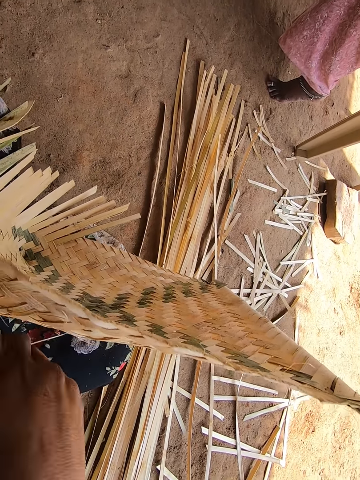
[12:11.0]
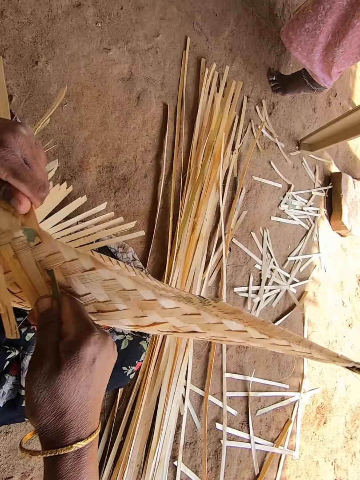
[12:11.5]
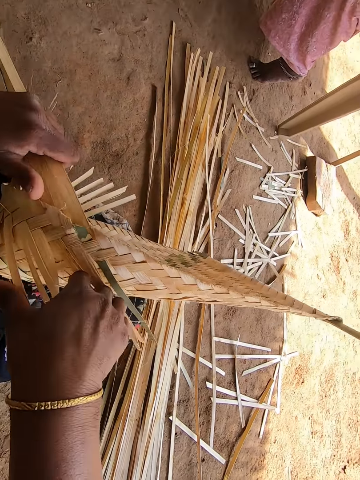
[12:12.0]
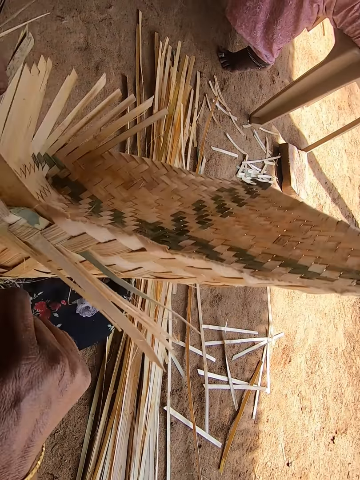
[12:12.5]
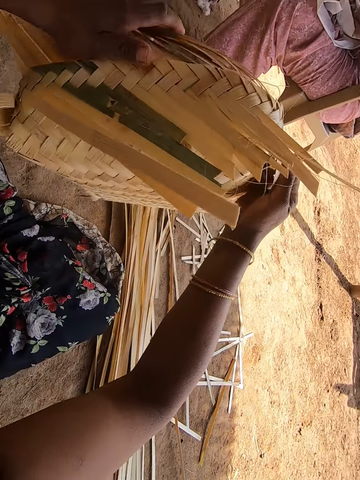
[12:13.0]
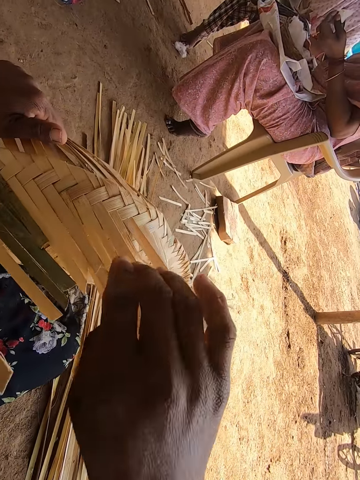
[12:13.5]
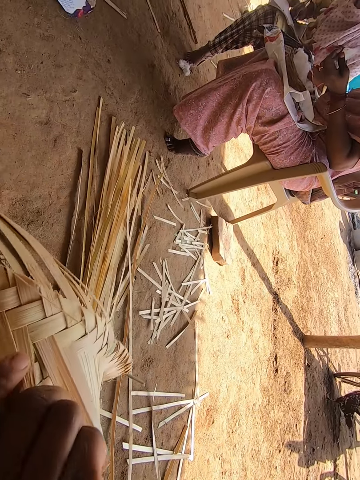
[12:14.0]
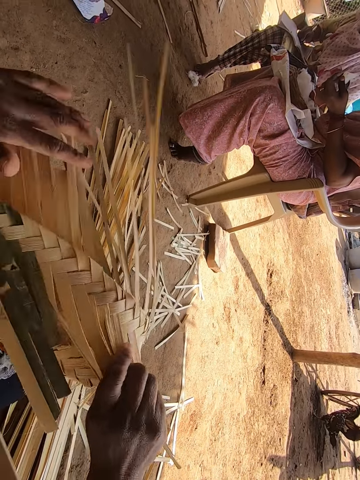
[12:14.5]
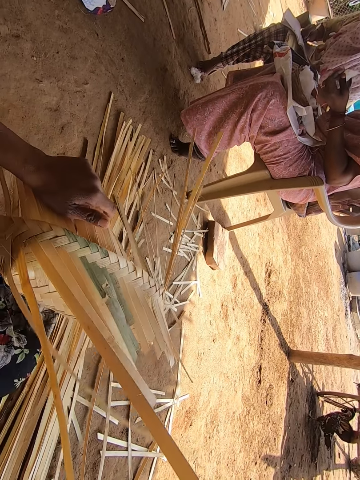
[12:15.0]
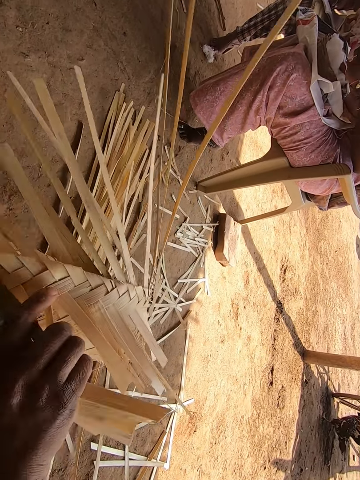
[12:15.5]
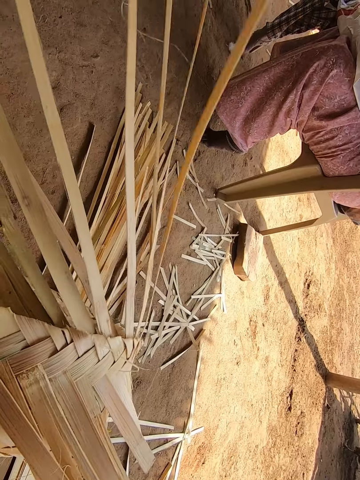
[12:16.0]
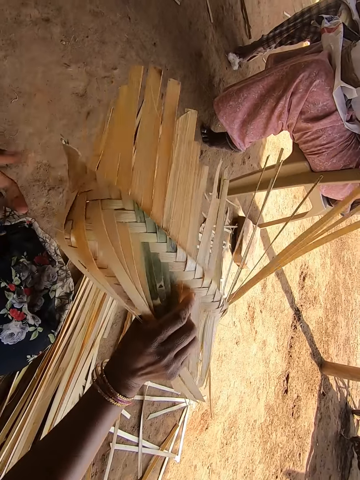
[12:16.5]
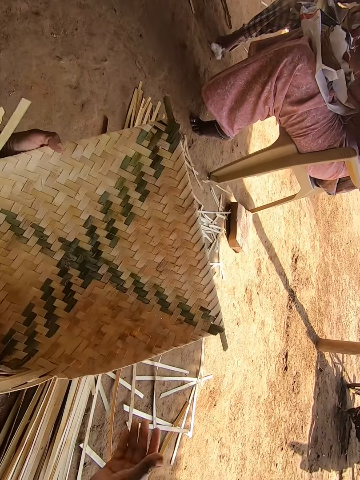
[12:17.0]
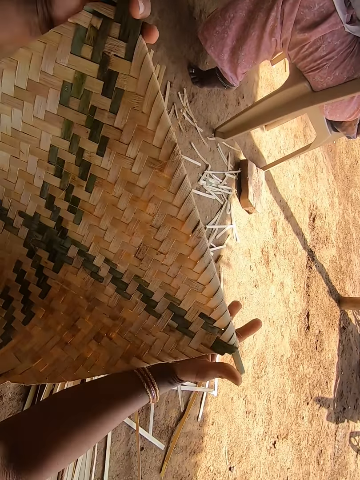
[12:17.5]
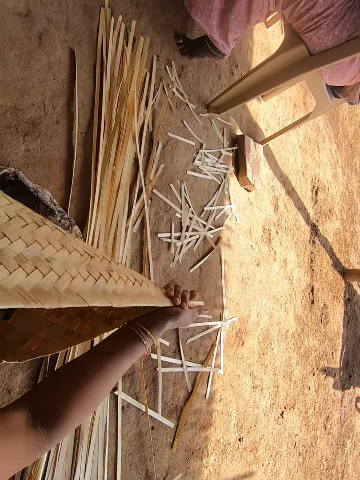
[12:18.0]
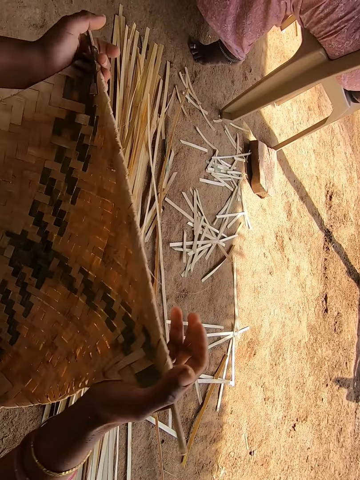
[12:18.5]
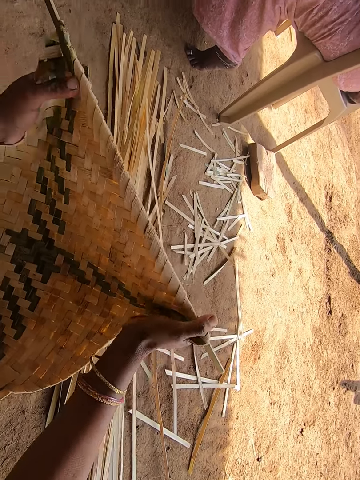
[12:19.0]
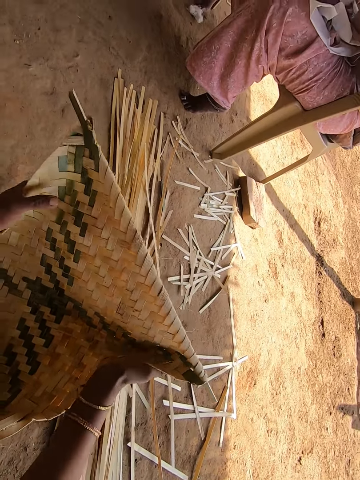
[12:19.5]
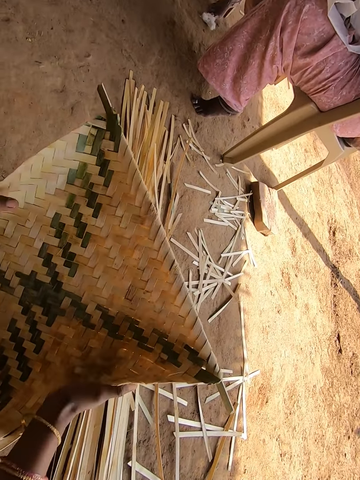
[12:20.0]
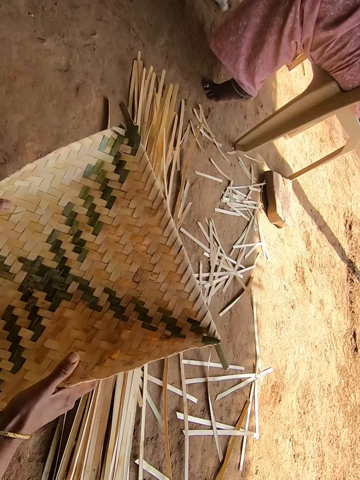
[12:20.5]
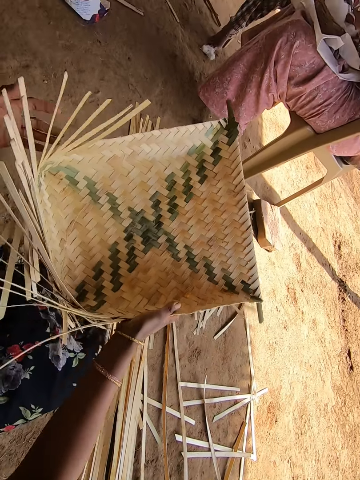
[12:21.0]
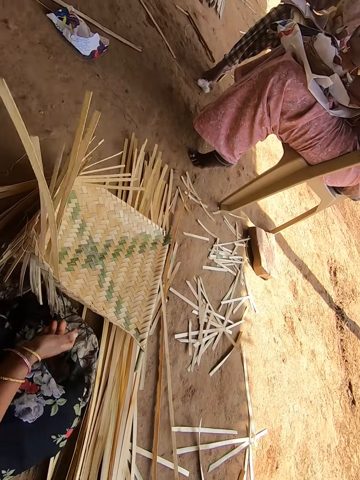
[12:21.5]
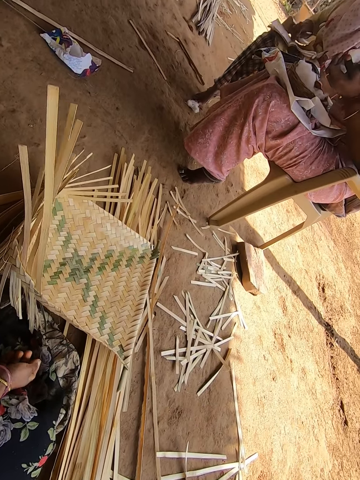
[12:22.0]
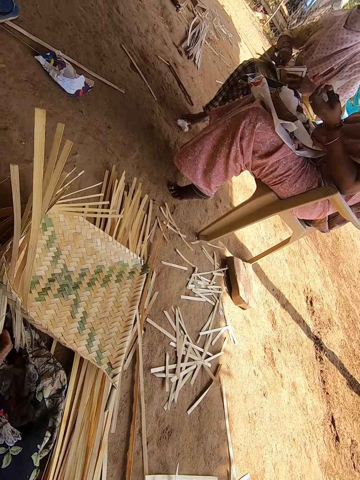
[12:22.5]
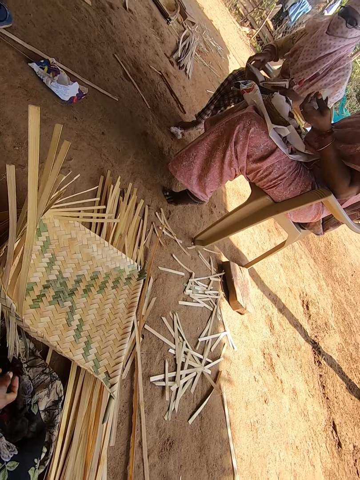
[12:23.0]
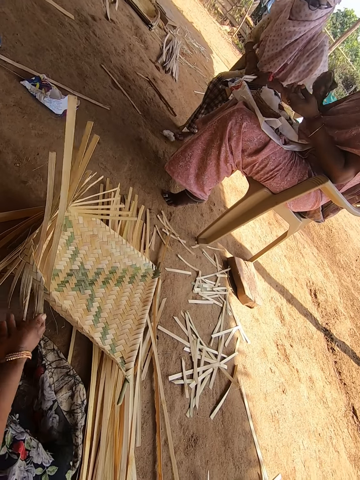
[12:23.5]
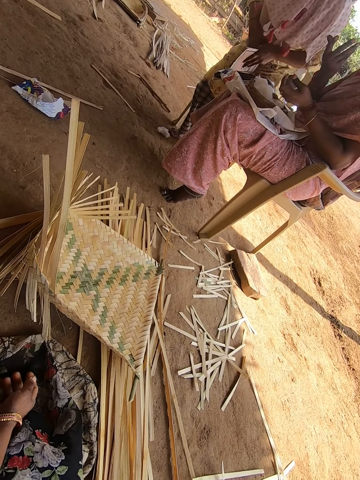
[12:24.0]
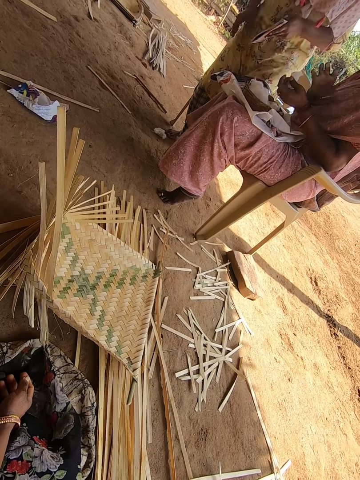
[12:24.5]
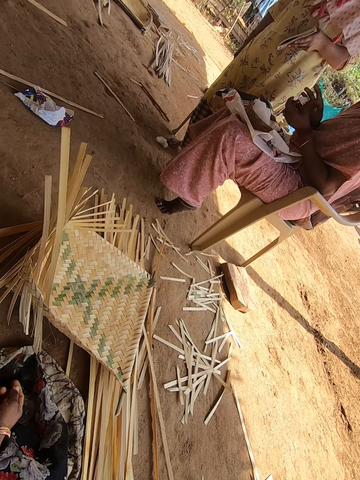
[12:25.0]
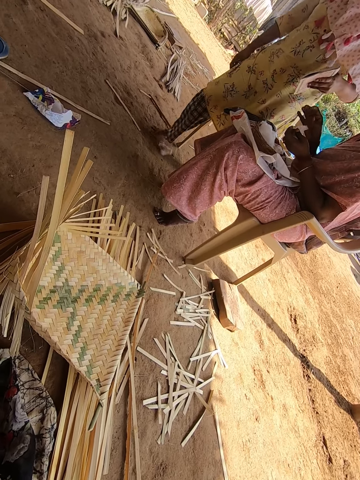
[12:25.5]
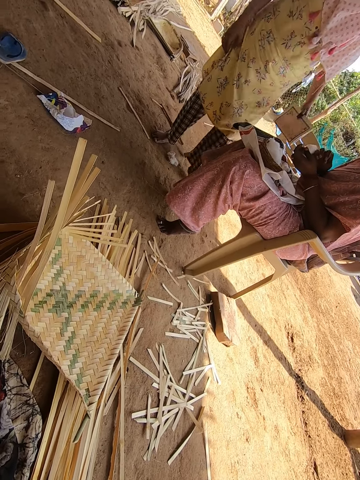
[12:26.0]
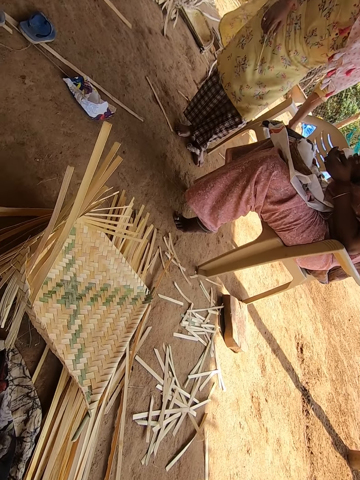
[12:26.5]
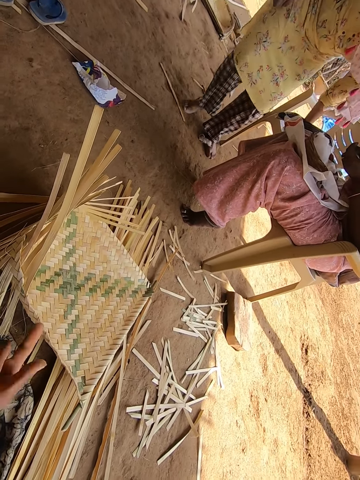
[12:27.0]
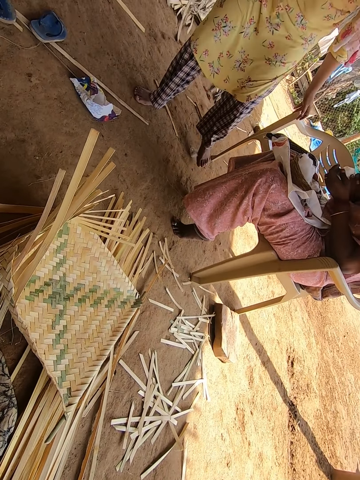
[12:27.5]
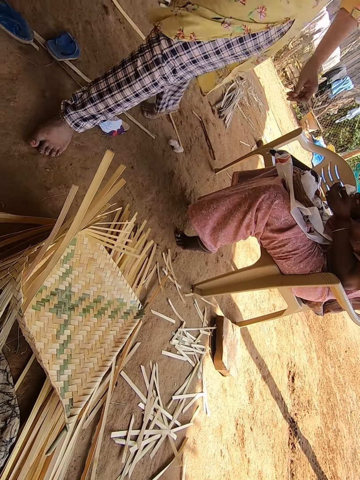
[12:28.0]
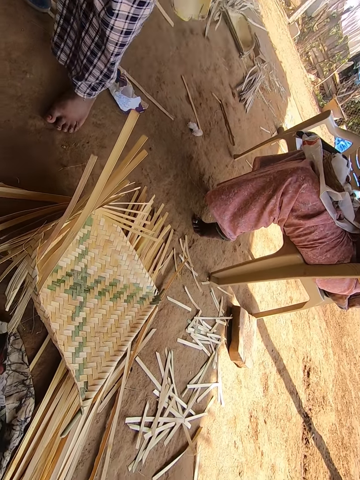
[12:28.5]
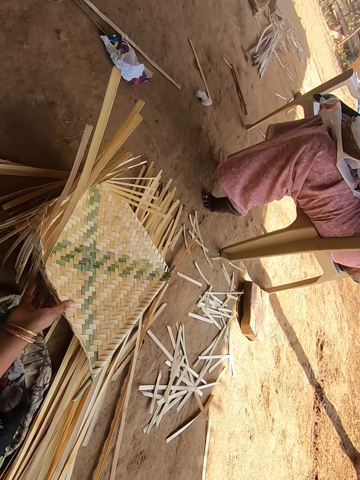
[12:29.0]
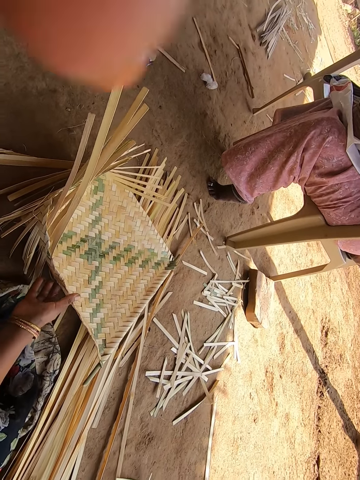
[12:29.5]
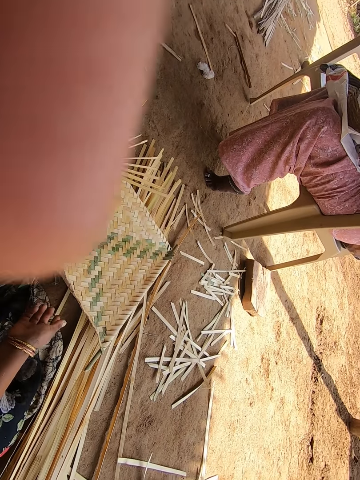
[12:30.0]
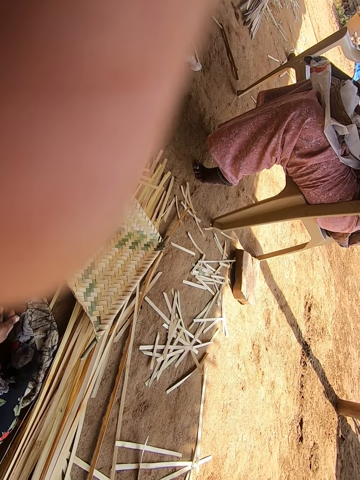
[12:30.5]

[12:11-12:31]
The camera wearer rotates something. She picks up the basket and puts the basket on her lap. She folds the basket. She throws the basket on the ground. A lady sits on a chair. The lady interacts with the camera wearer. The camera wearer looks around. The lady flips a book. The camera wearer pushes something. The lady stands next to another person. The lady turns around, places the book on the chair and walks towards the camera wearer. The camera wearer touches something. The lady fixes the camera wearer's camera.
